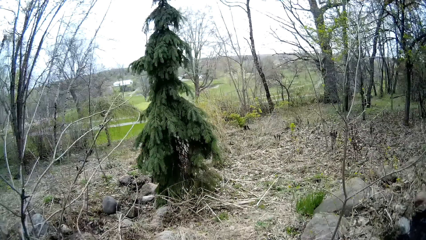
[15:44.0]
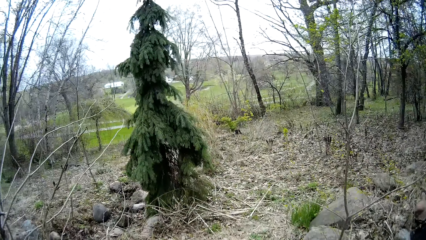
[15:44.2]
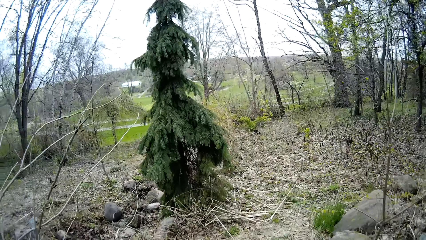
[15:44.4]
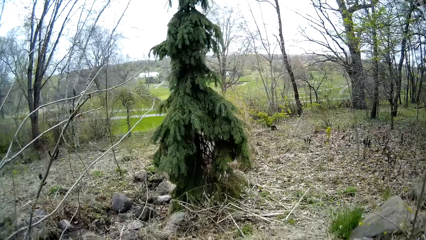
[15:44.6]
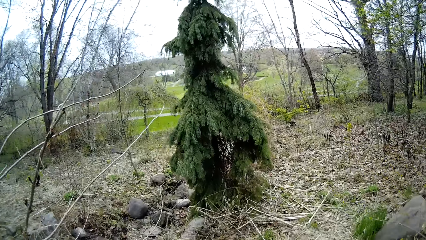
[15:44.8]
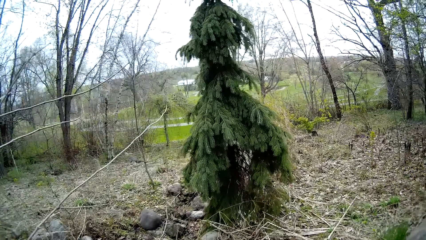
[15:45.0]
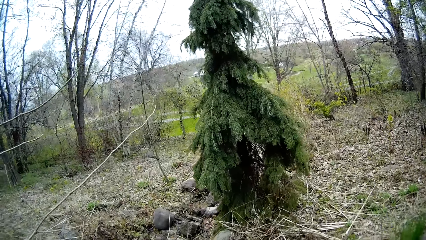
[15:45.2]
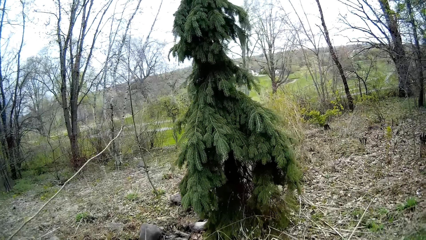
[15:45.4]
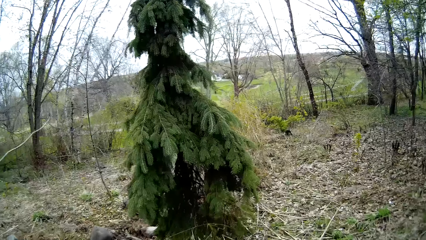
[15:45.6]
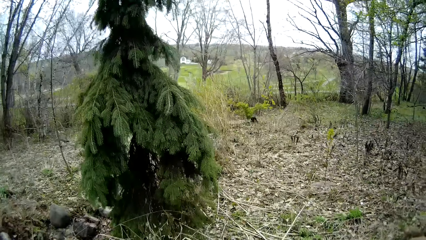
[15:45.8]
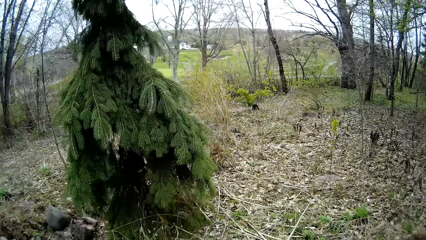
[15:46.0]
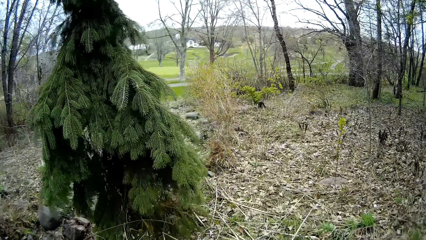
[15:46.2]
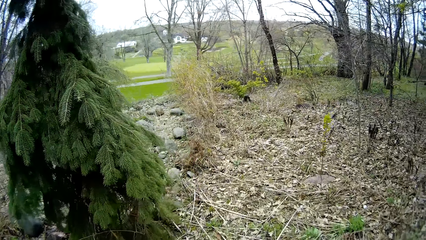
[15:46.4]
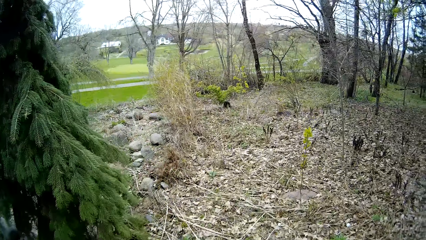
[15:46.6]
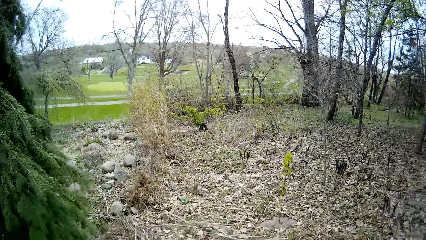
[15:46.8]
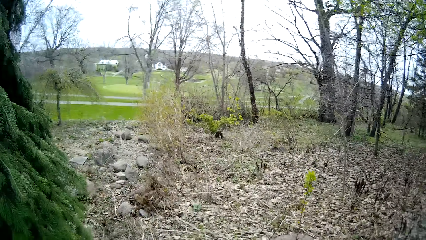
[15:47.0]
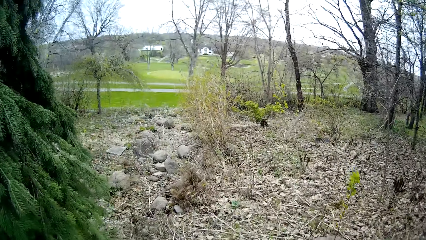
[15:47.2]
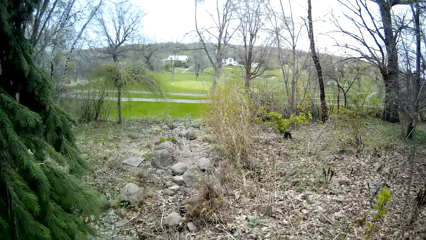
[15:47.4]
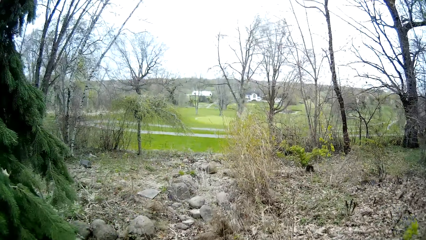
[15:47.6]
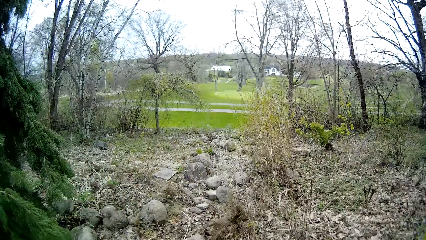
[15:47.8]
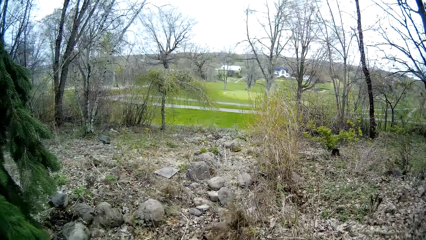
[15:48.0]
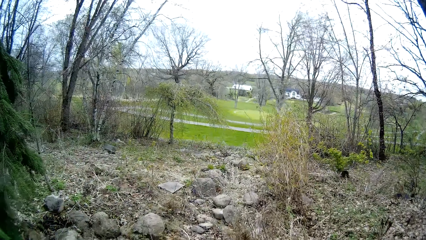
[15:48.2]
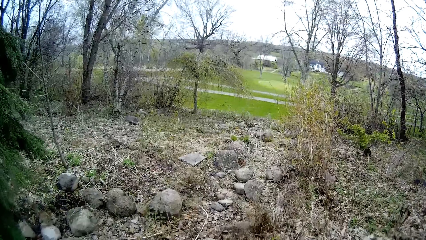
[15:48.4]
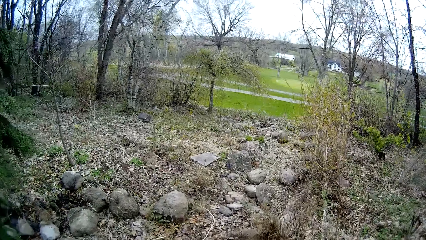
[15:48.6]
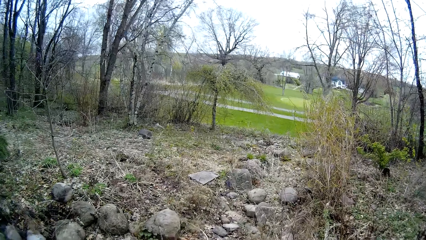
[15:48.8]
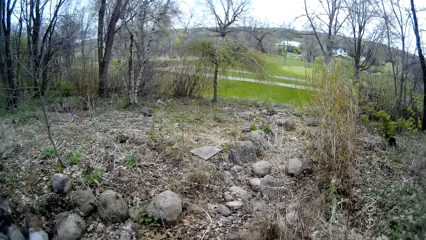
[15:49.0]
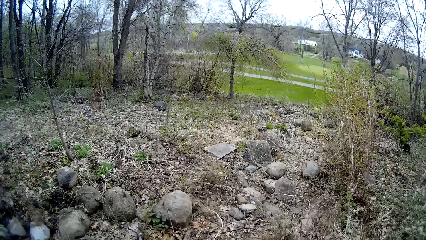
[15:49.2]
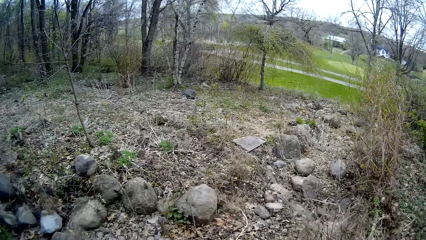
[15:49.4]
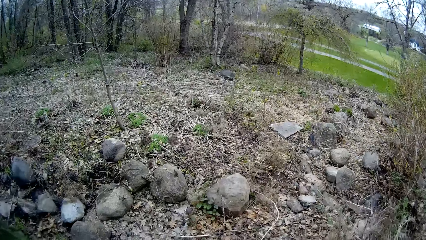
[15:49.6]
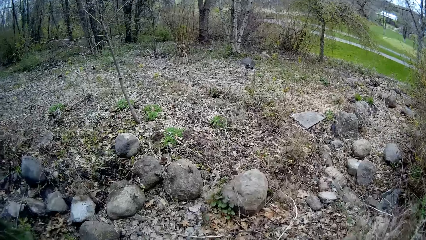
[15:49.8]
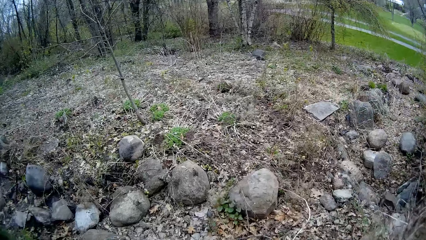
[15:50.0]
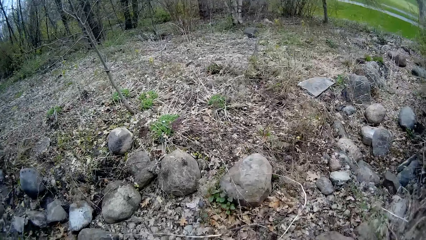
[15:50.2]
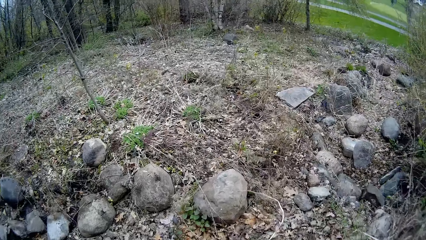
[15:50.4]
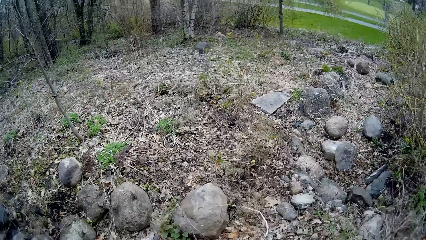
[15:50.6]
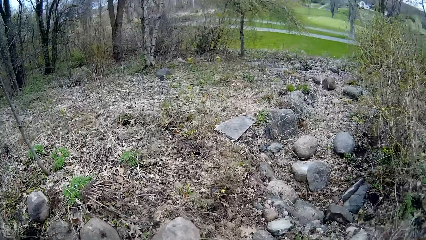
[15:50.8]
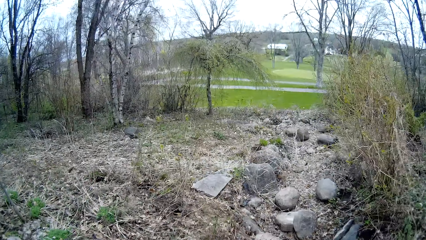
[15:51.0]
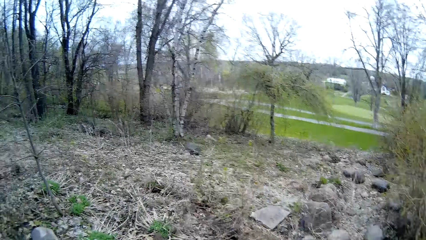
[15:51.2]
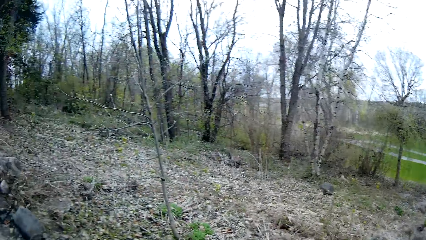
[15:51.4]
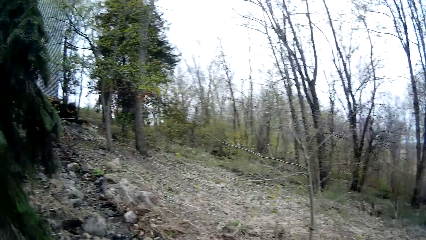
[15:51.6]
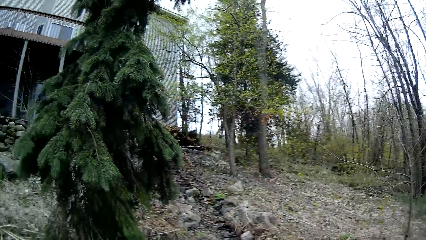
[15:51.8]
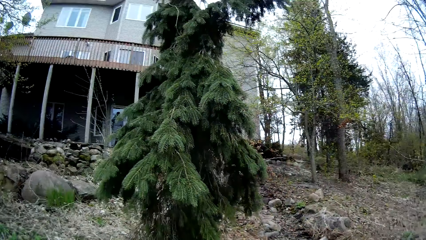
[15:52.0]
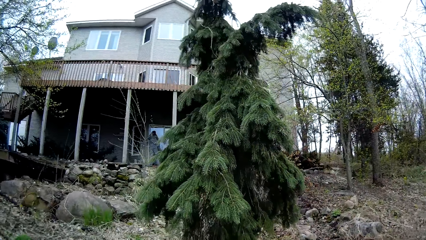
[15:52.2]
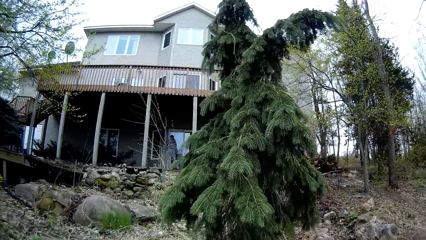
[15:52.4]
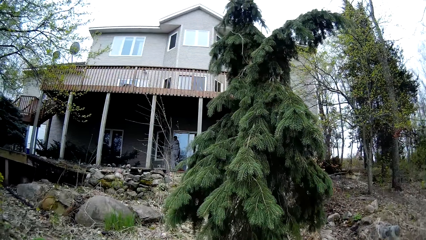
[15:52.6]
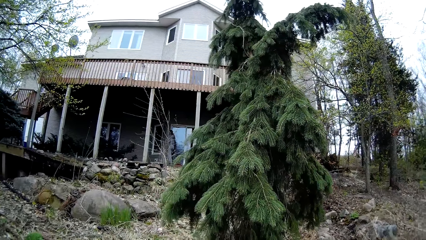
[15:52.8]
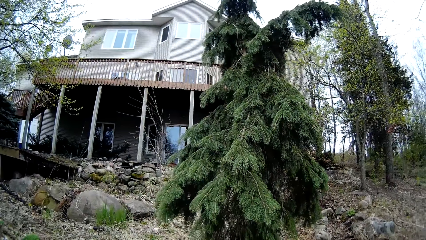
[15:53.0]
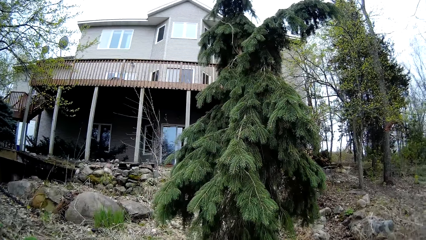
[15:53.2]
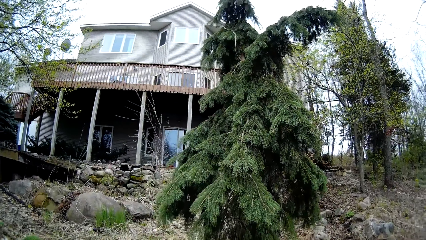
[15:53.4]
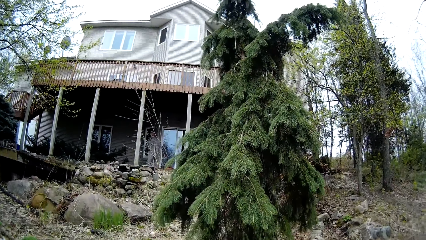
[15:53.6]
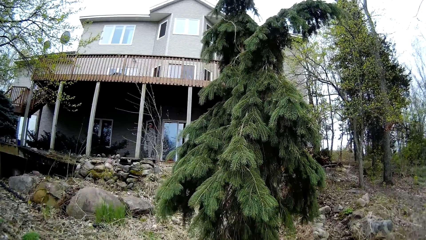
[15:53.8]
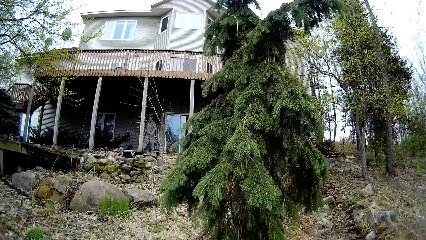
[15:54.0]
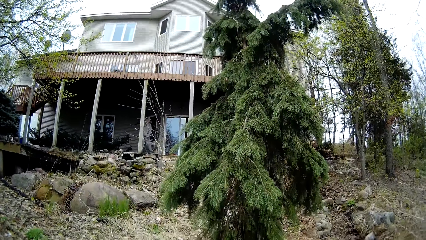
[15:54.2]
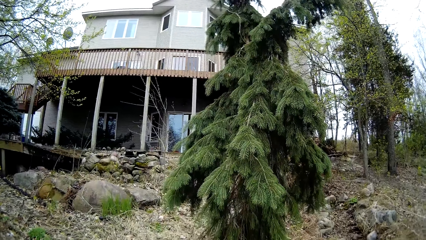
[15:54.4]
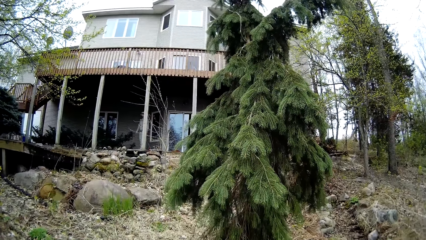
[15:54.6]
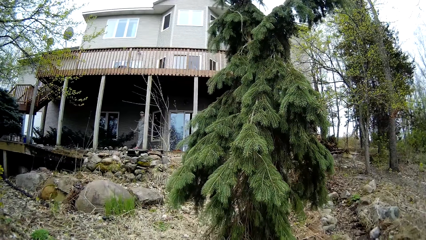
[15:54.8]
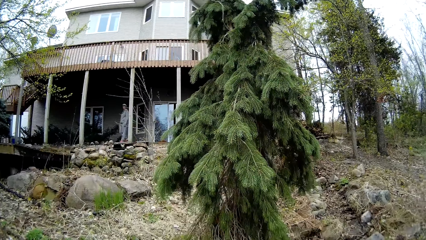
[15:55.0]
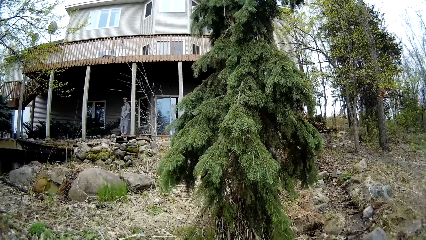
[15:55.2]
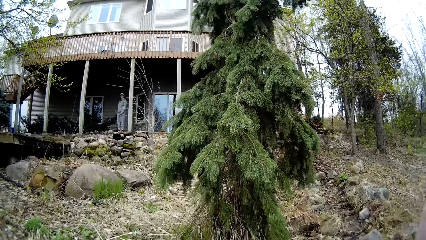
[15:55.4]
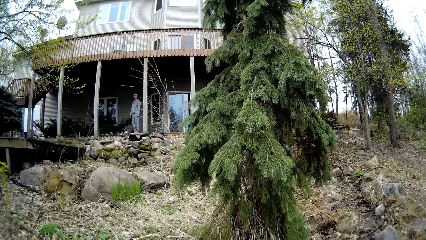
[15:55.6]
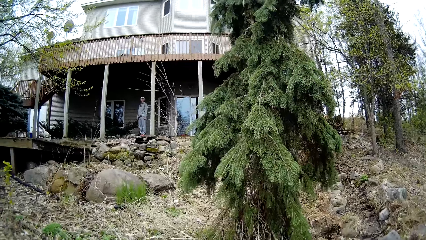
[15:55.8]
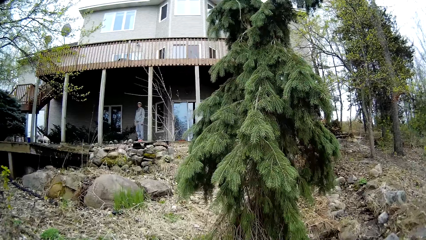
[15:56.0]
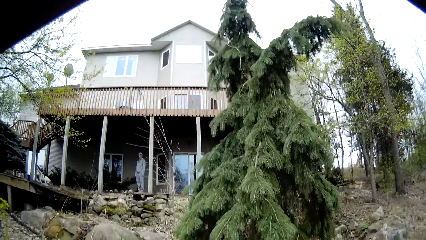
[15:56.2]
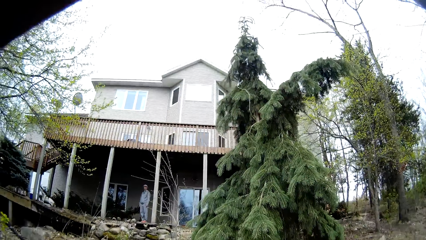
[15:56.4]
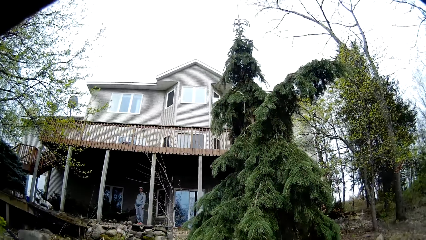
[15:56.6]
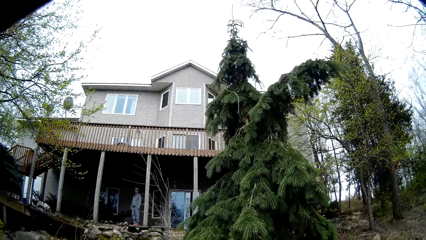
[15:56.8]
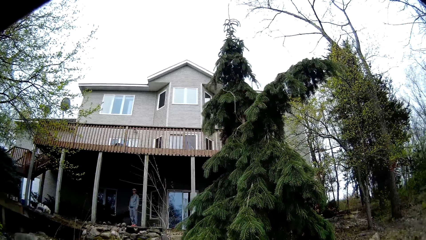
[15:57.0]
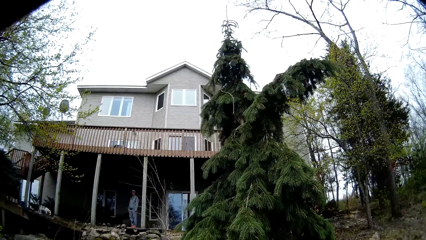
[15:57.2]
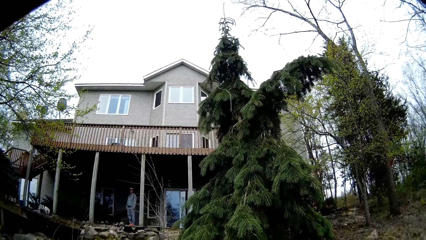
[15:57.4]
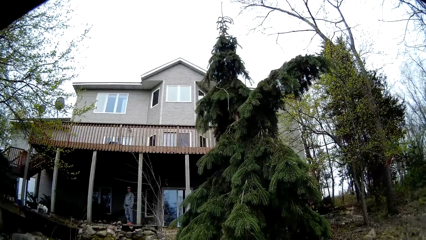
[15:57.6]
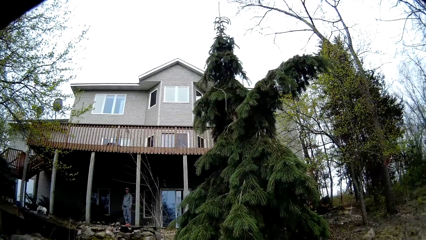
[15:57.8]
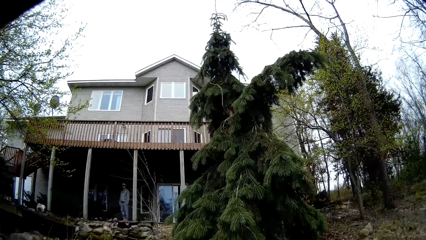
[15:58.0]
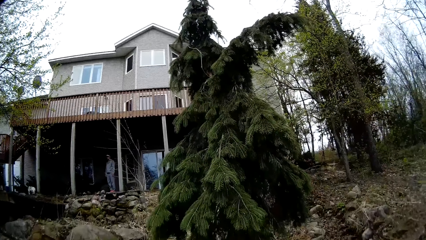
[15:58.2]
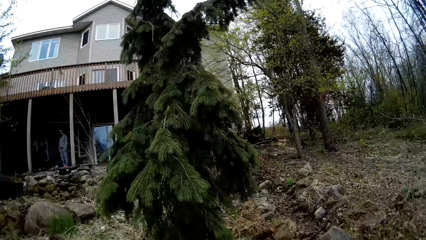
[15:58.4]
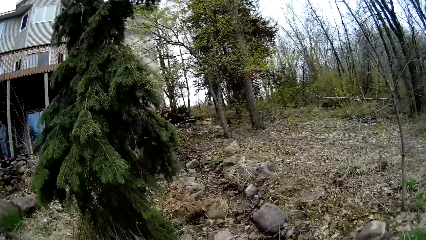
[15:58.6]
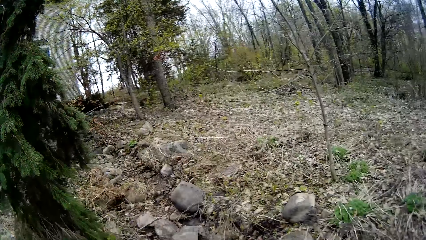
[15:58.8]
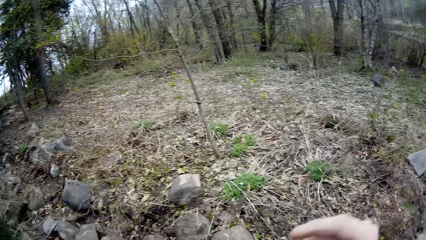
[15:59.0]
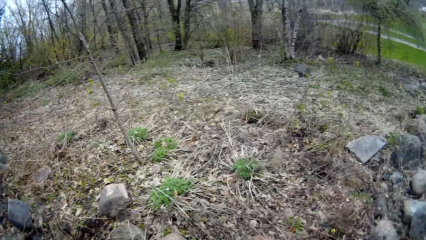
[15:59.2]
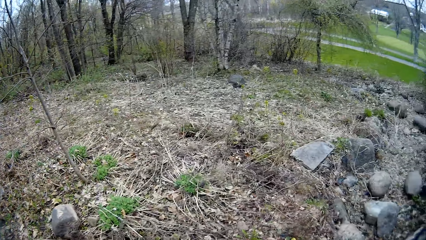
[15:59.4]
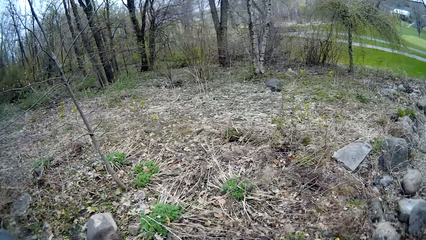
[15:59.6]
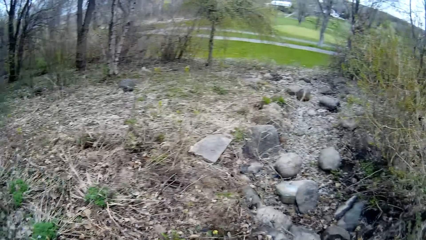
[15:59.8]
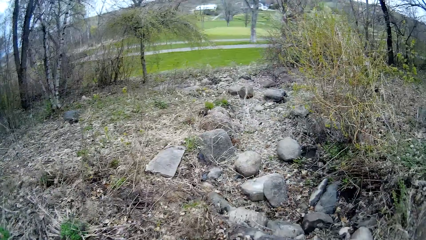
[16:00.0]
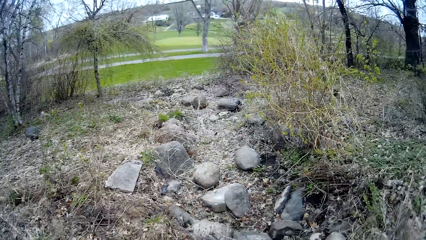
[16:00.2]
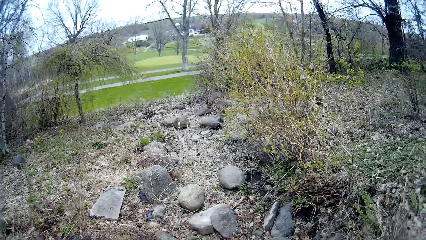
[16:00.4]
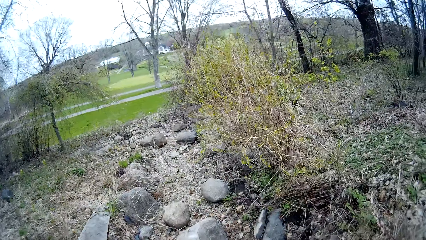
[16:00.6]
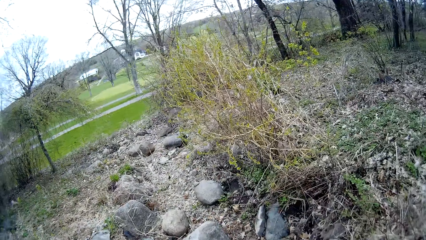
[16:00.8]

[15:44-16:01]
The camera wearer walks in the compound. They look at the woman. They dialogue with the woman.
